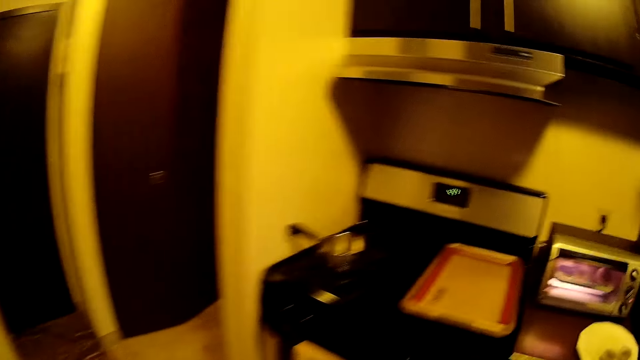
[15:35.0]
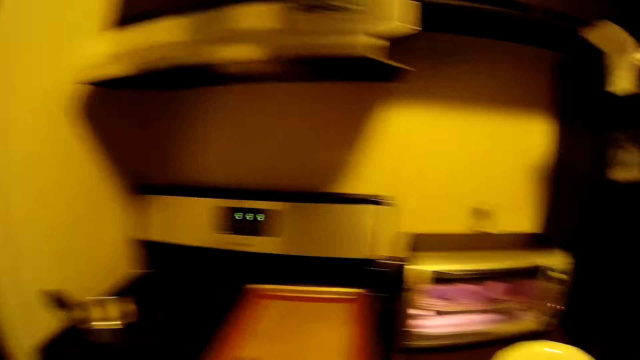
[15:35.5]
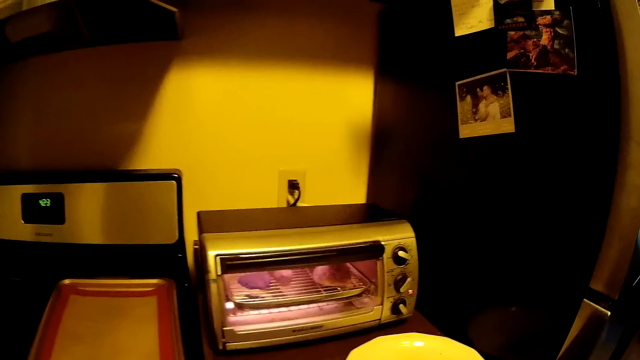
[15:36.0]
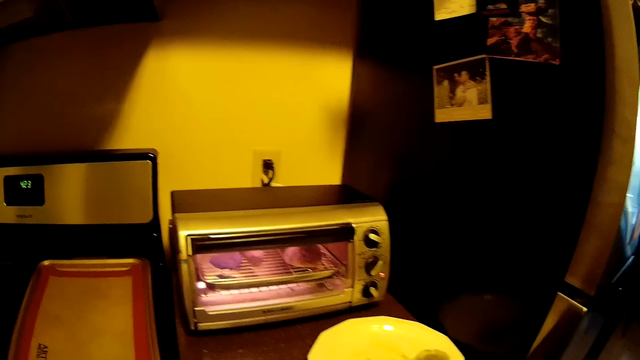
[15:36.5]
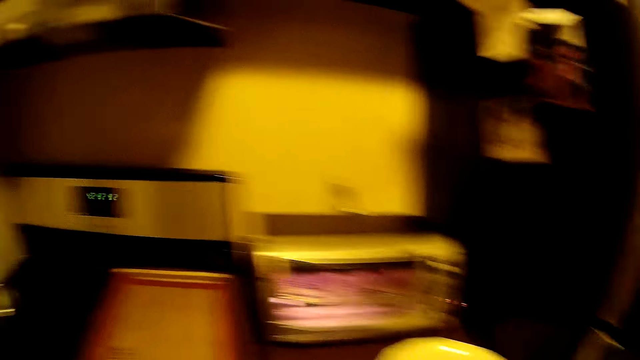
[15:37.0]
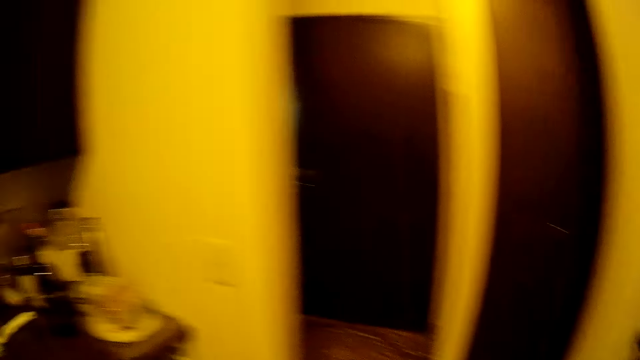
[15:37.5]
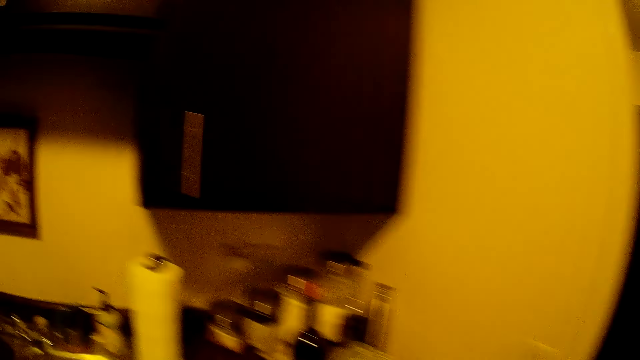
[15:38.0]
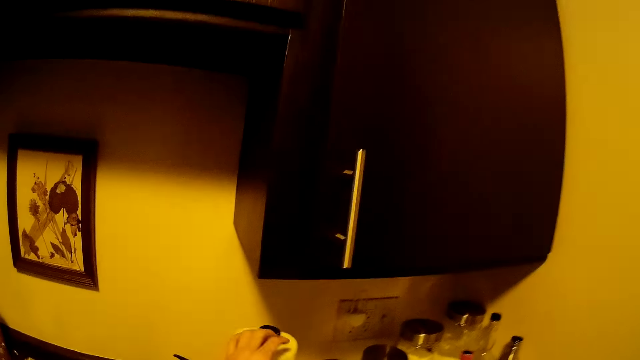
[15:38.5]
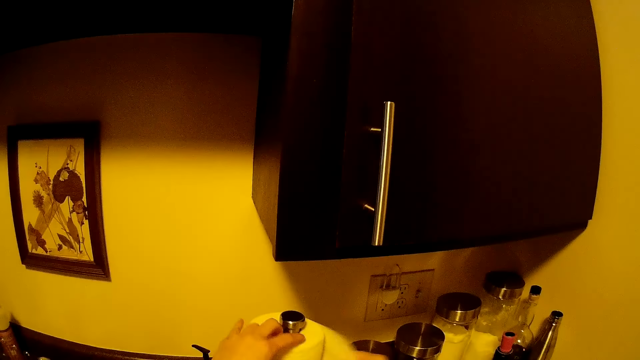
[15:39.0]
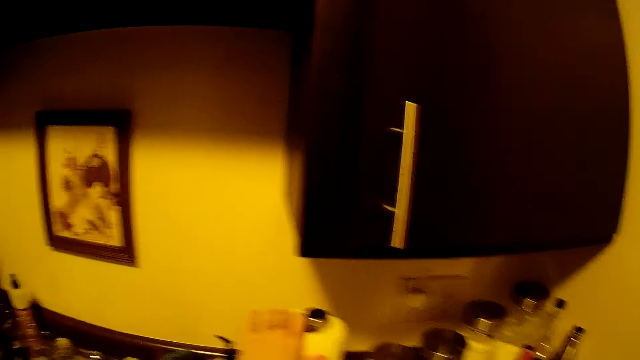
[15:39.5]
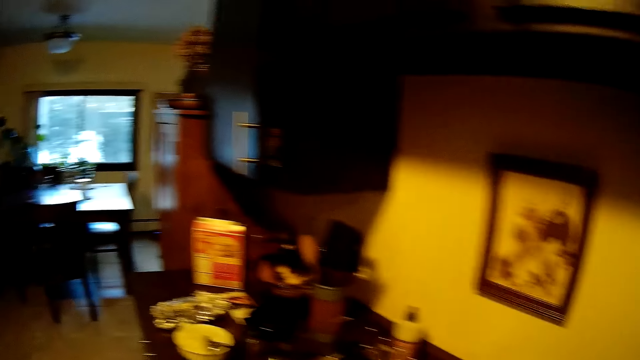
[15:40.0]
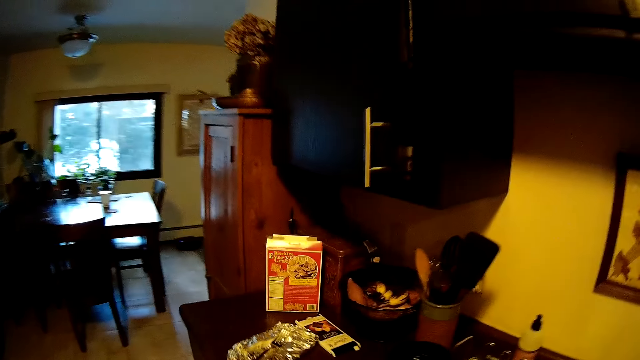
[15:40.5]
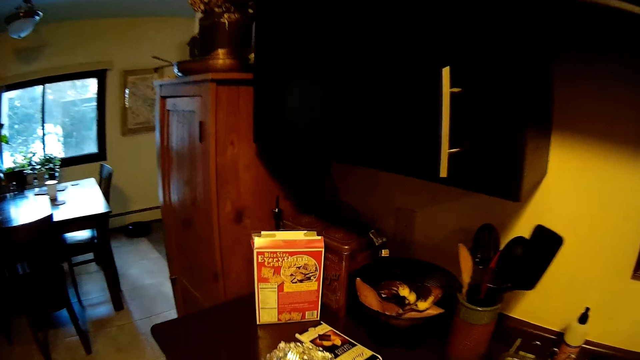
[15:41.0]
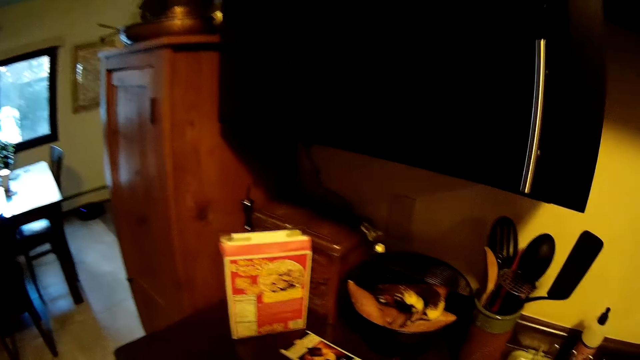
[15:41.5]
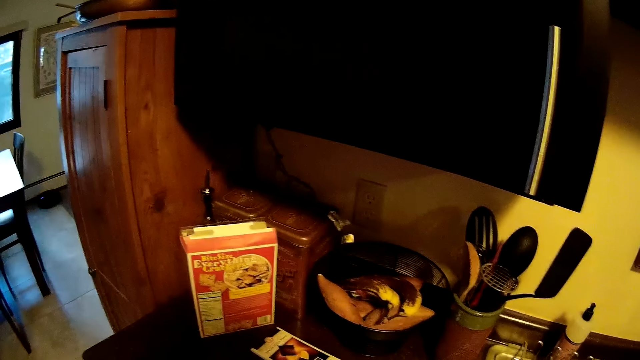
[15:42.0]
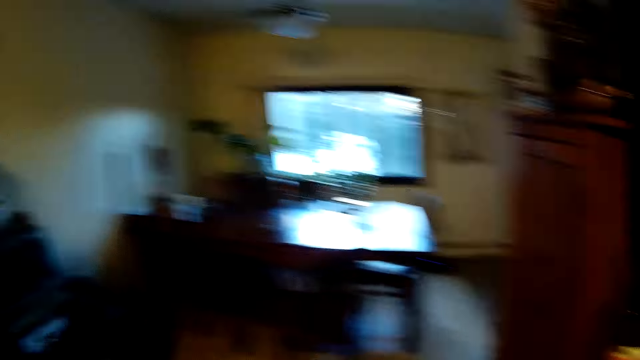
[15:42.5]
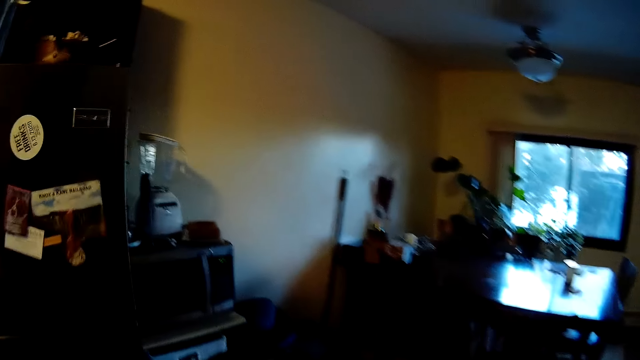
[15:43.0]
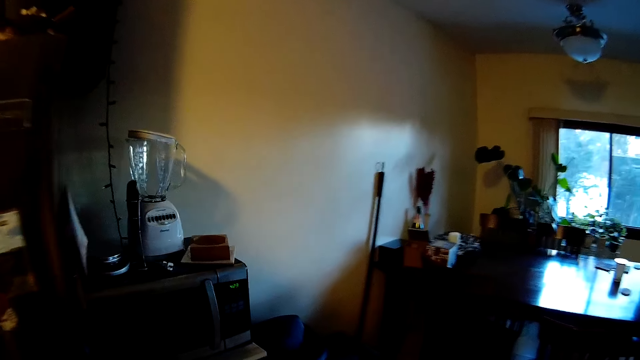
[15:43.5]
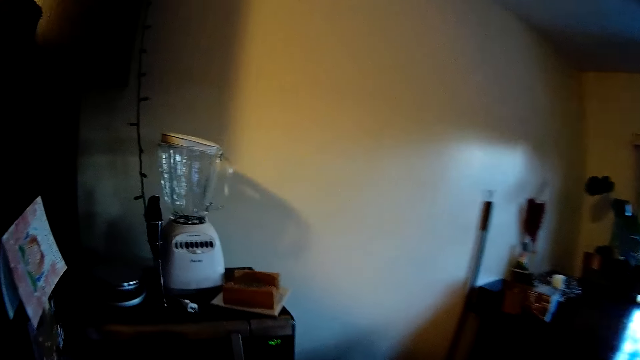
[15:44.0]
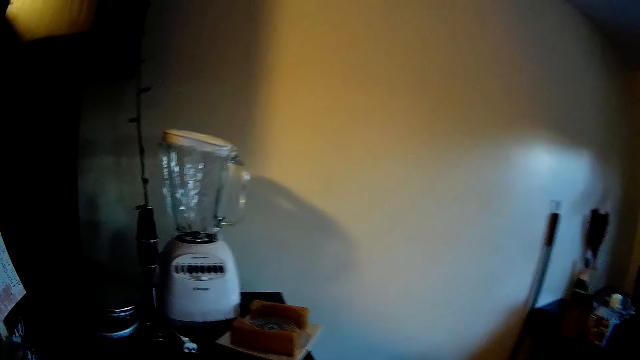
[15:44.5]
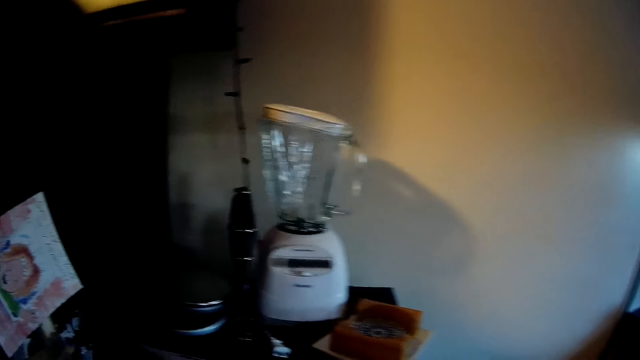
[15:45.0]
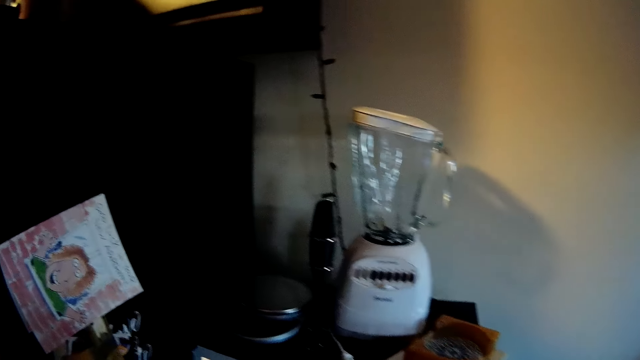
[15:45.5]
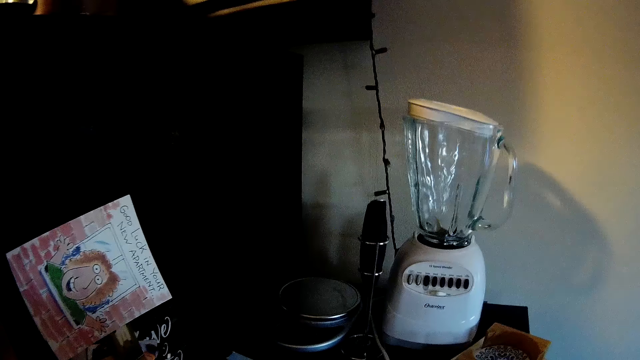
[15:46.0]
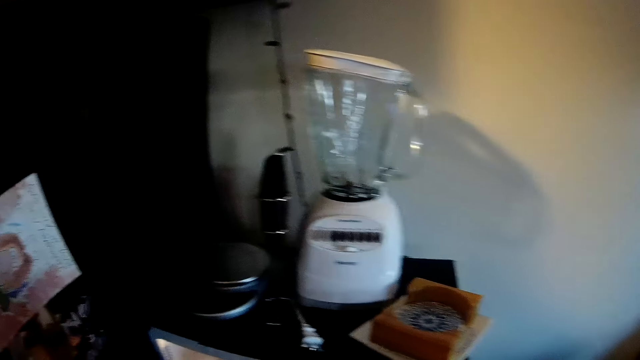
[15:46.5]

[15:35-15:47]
The camera wearer takes a sheet of tissue paper from a roll of tissue paper with both hands.

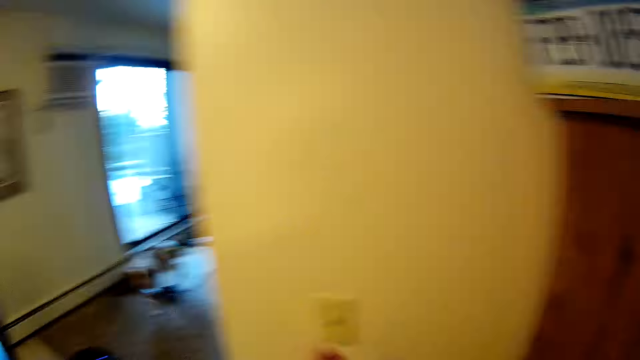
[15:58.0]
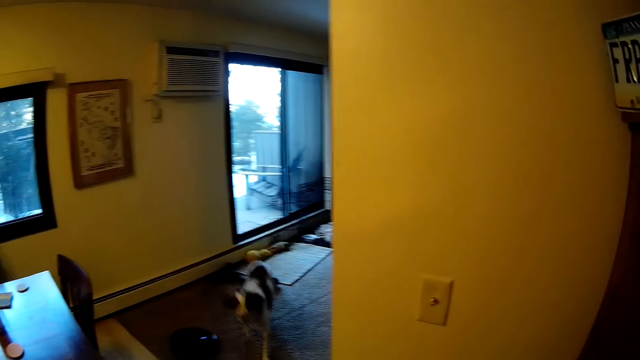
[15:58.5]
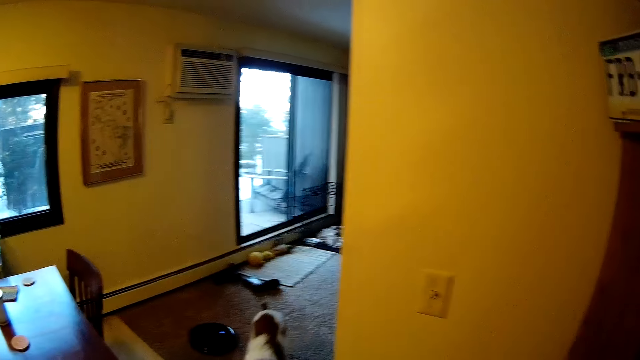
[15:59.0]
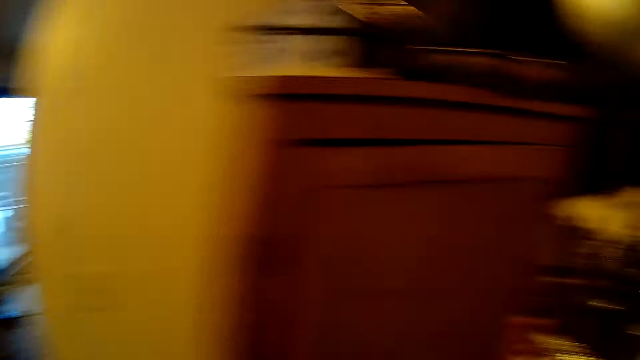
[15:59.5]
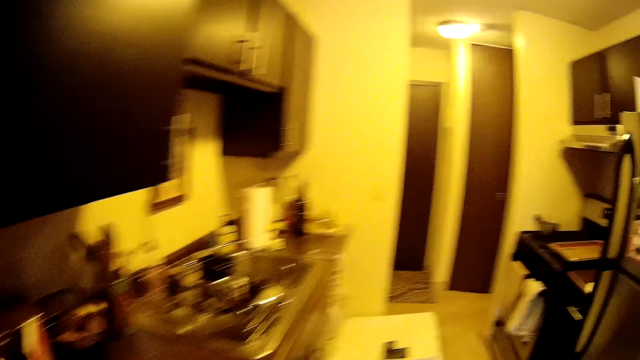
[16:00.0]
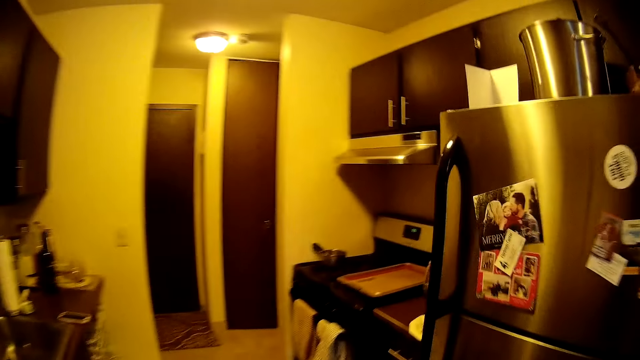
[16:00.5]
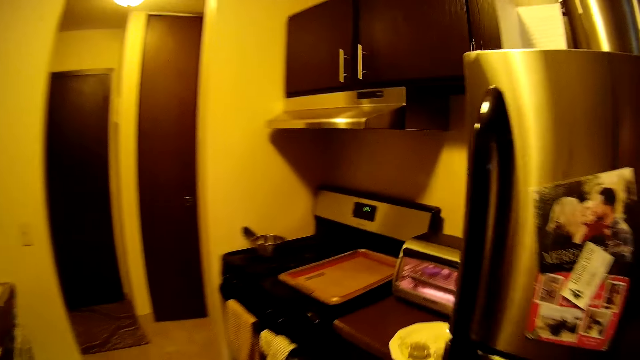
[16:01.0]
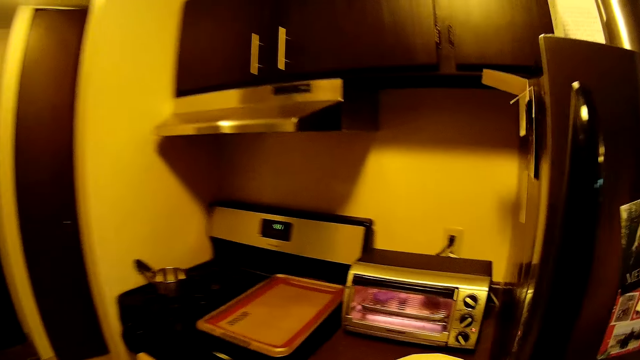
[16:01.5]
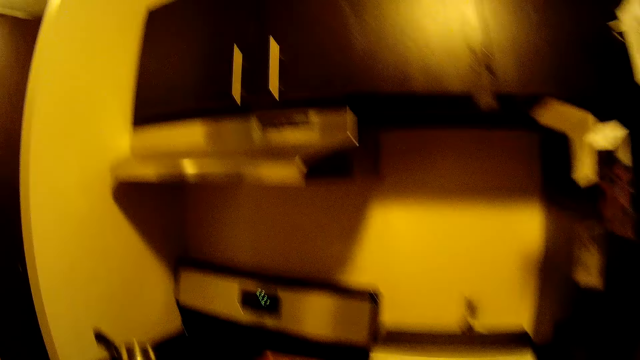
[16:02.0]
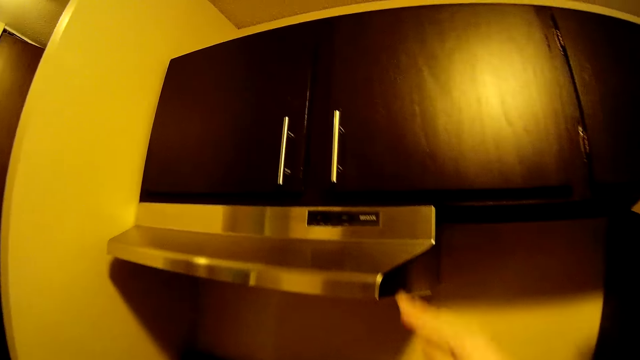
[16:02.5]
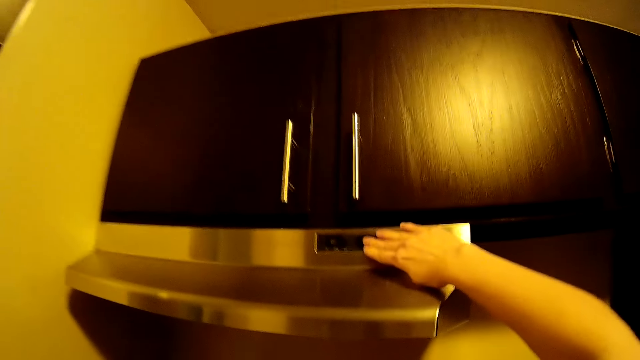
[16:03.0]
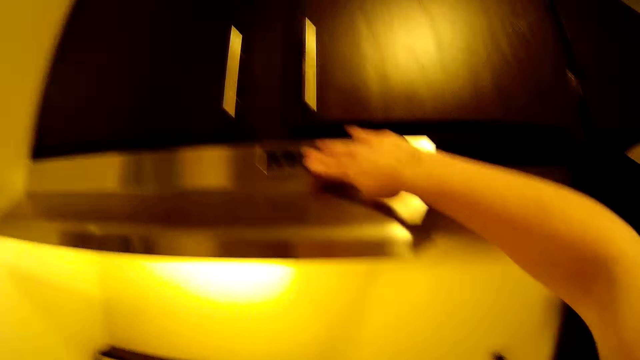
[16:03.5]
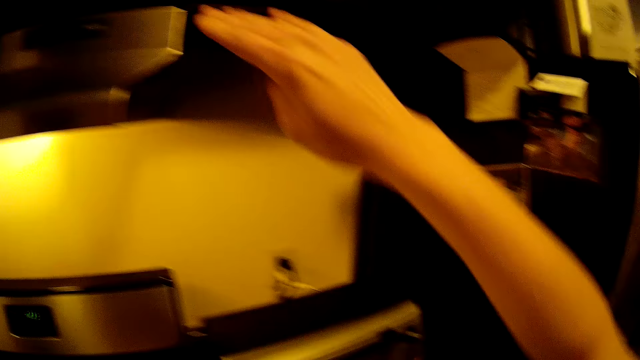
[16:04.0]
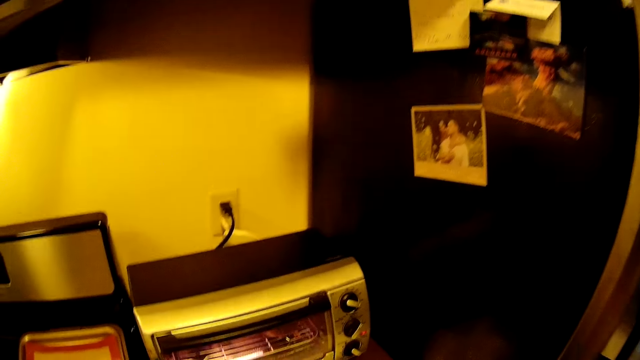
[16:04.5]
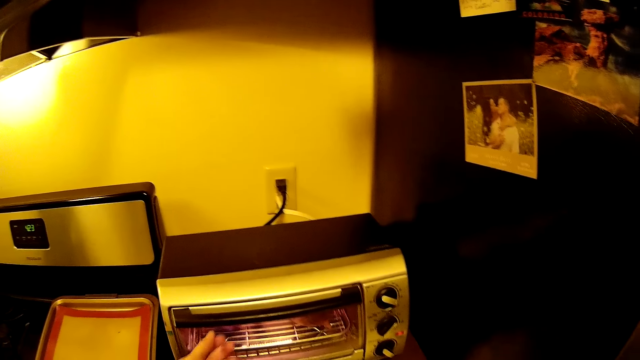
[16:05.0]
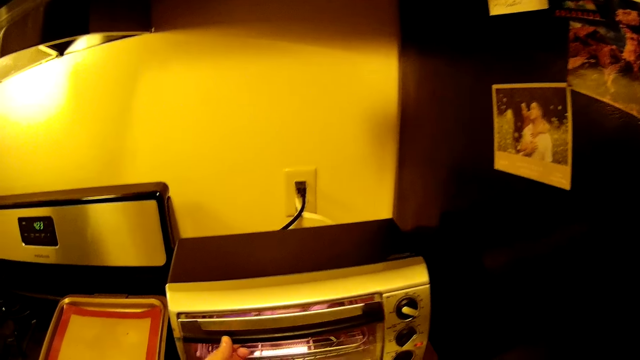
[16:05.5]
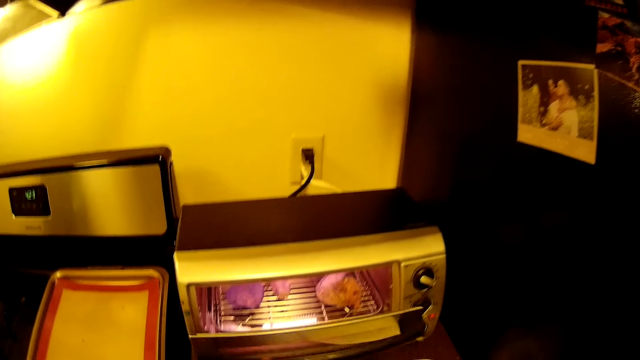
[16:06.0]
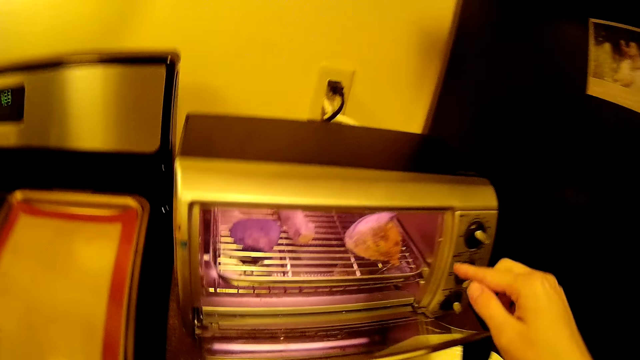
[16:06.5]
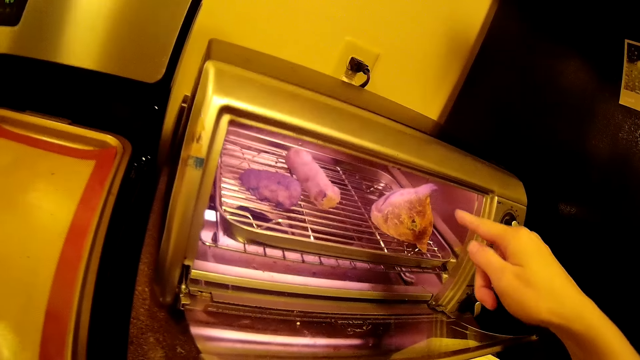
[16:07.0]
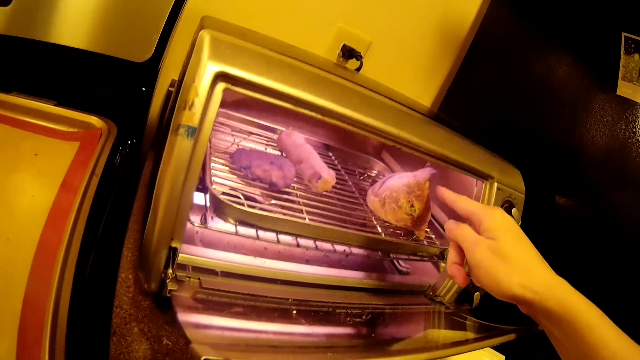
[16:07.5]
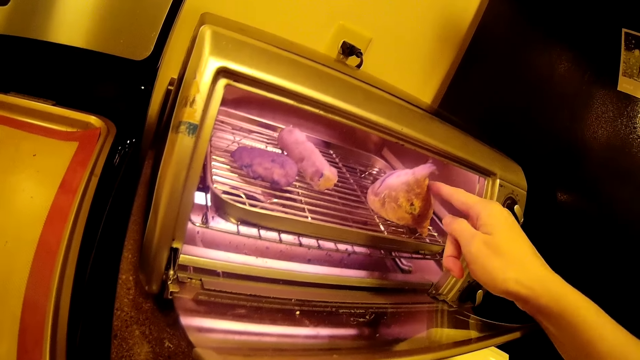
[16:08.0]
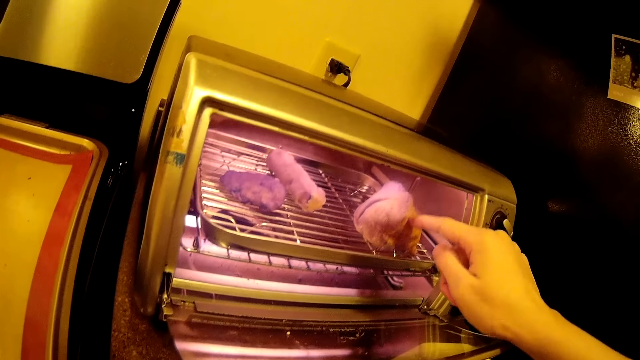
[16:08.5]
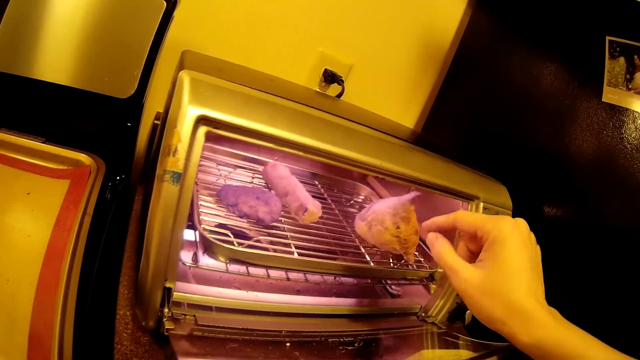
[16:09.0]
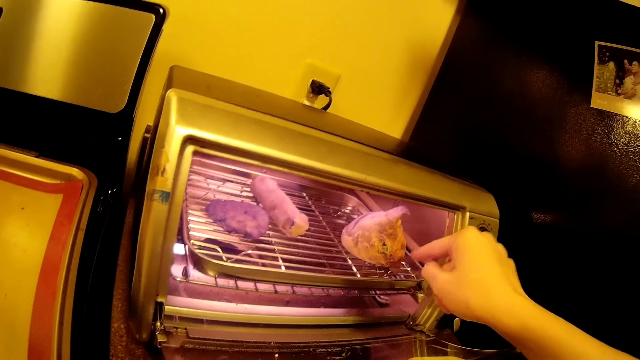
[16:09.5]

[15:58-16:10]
The dog runs toward the camera wearer from the living room. The camera wearer switches on an under-cabinet light with his right hand. He opens an oven with his left hand. He touches a baked dough with his right hand. He moves meat in the oven.
